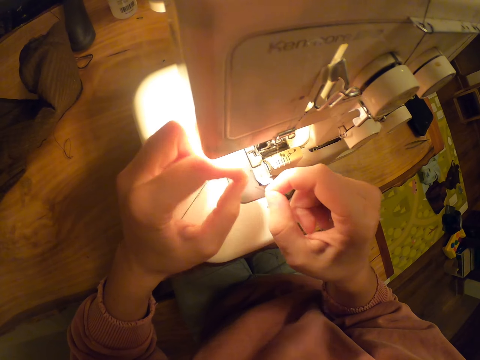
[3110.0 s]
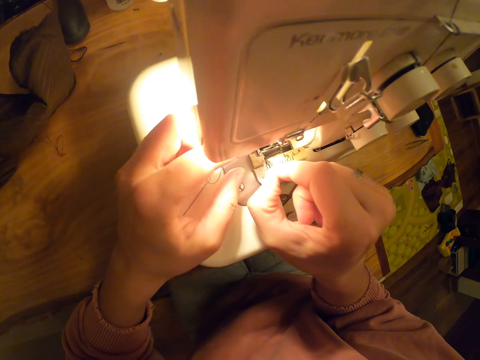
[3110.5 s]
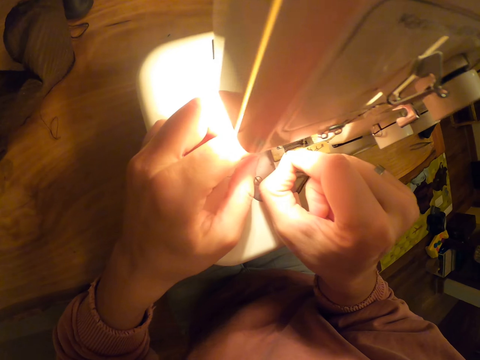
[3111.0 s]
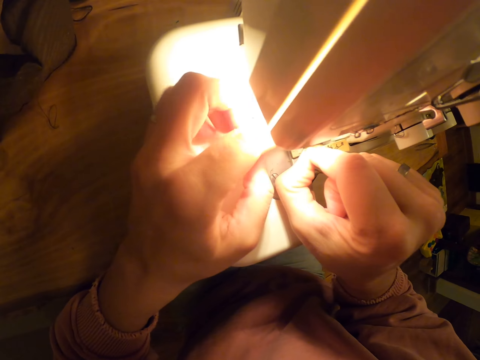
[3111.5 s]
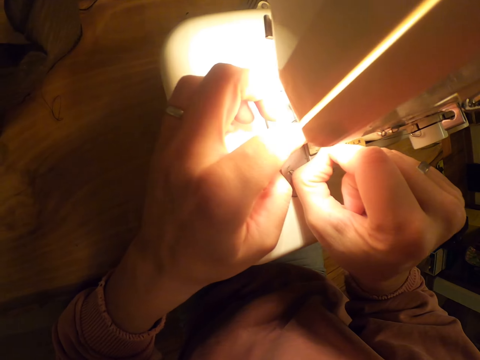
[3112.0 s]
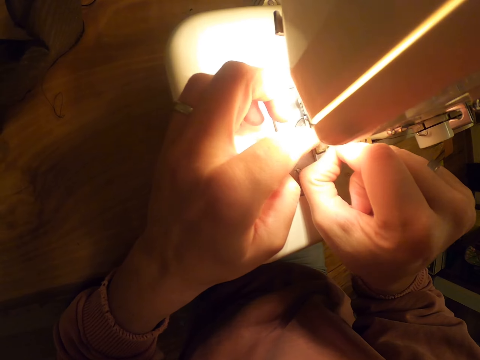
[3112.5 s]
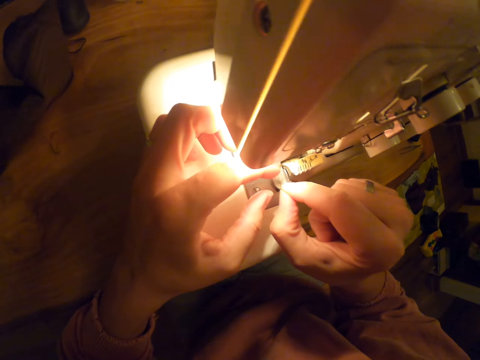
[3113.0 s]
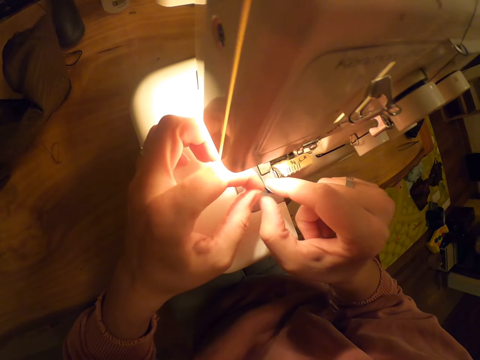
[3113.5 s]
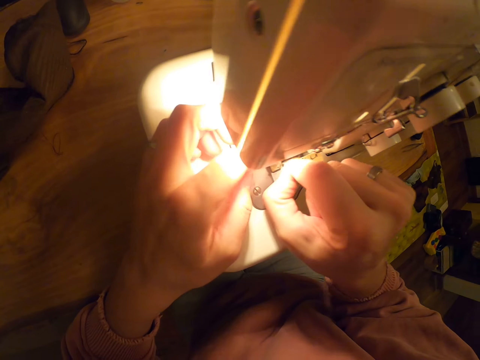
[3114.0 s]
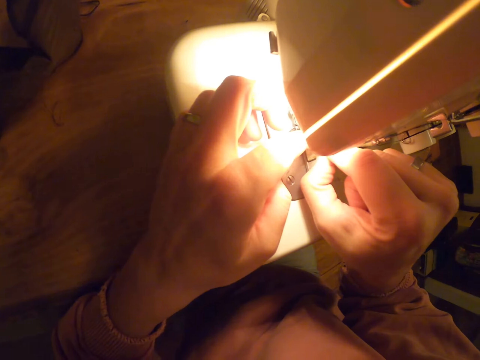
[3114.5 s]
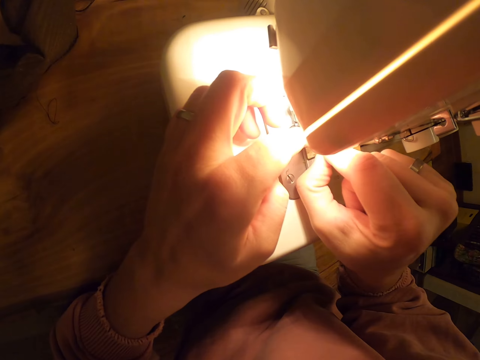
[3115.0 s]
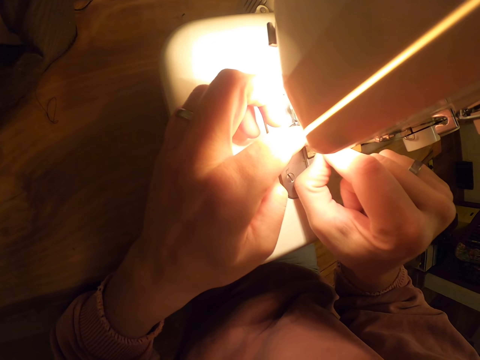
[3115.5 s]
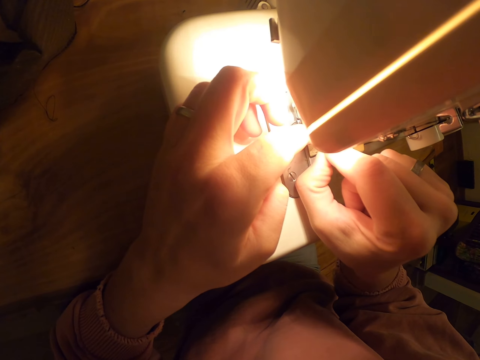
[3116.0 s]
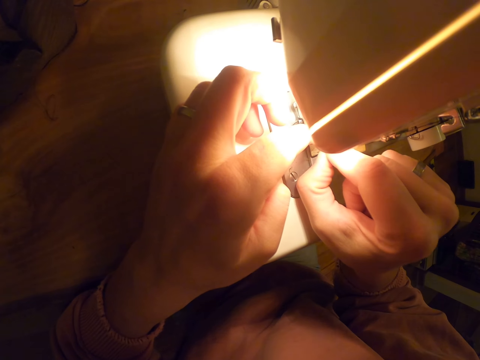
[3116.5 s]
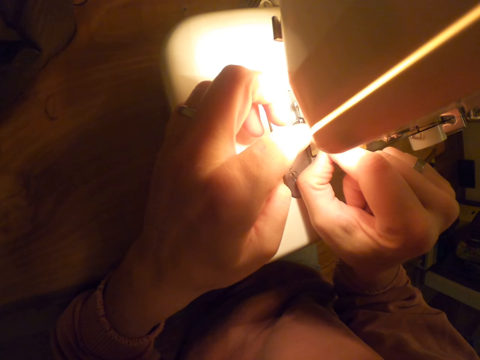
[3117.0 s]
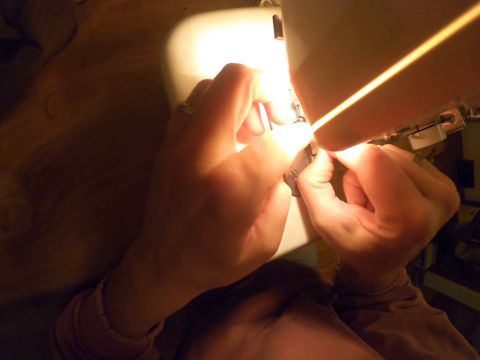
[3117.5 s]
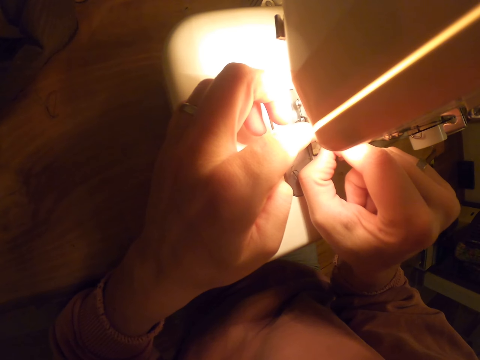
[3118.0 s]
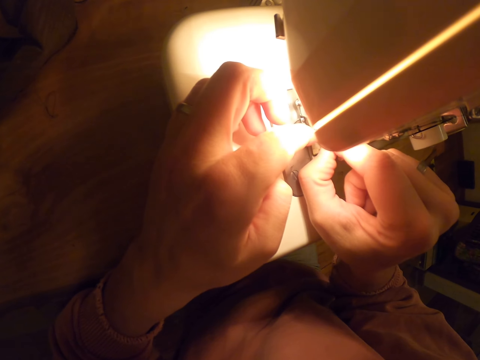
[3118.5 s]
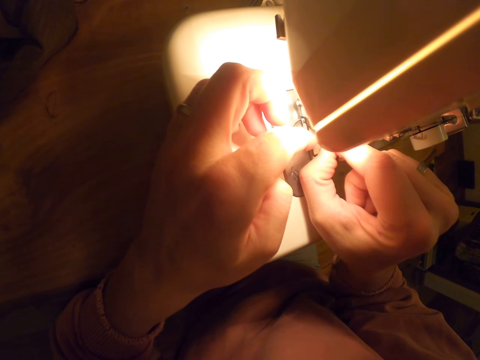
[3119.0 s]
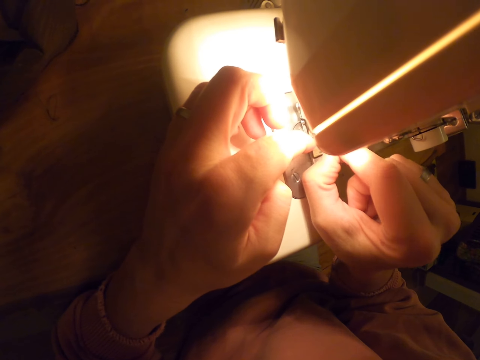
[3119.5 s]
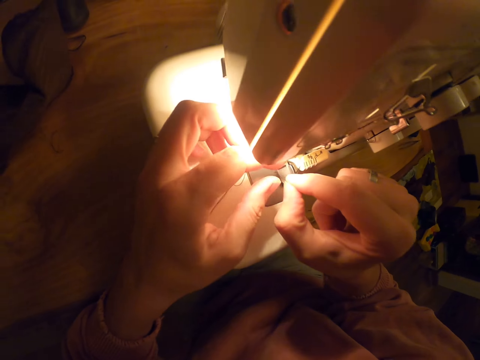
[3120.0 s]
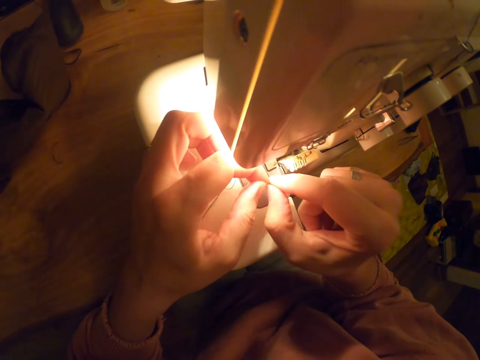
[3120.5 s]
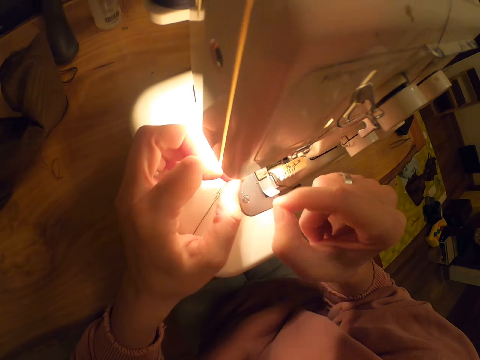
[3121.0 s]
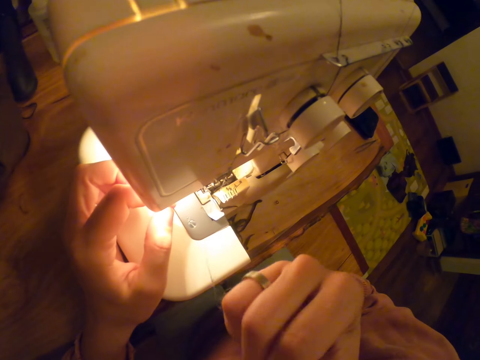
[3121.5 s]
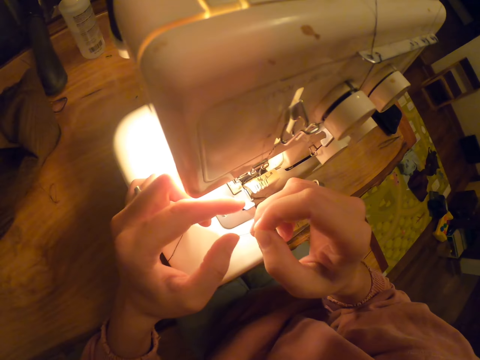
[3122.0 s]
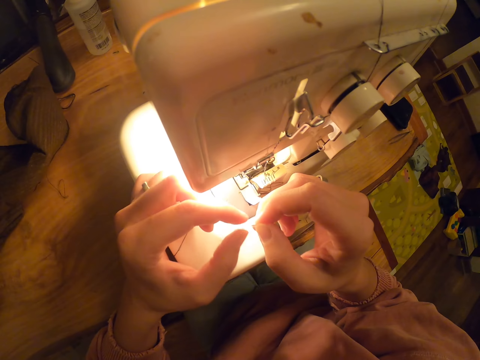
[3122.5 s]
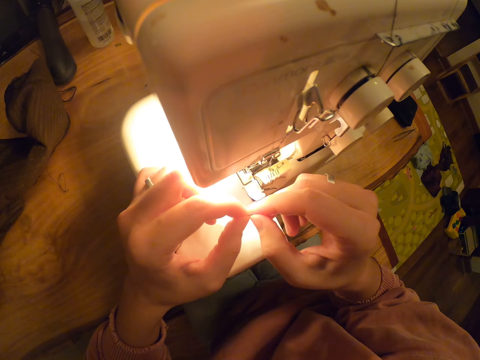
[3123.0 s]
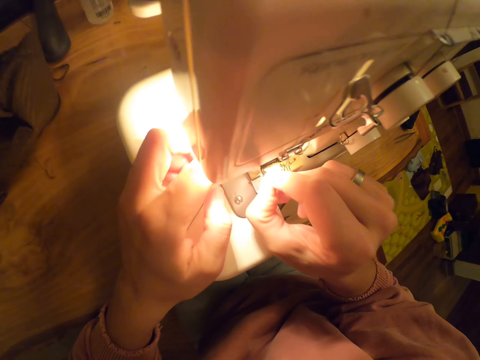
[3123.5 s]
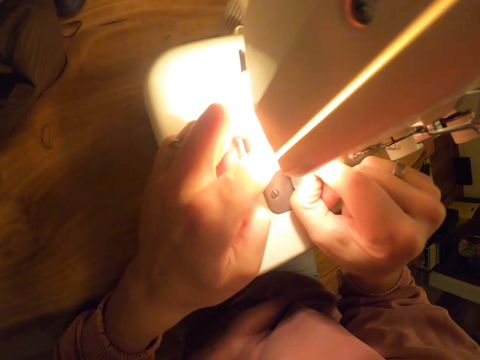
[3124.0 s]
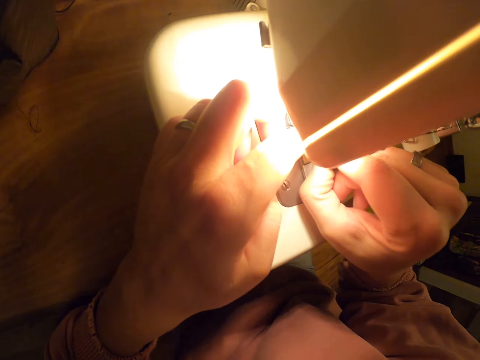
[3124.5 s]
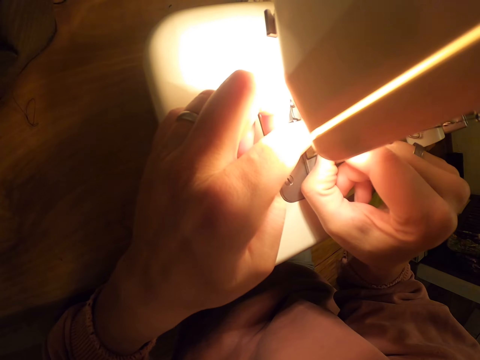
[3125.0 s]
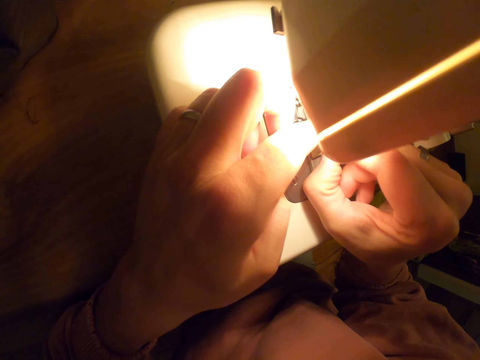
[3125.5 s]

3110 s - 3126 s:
The camera wearer holds a needle. They thread the needle. They hold a thread.

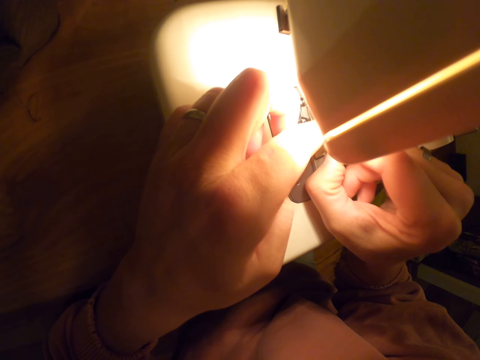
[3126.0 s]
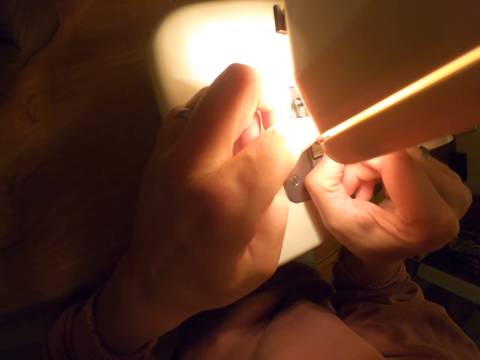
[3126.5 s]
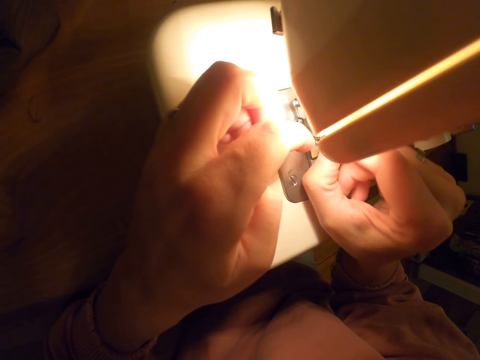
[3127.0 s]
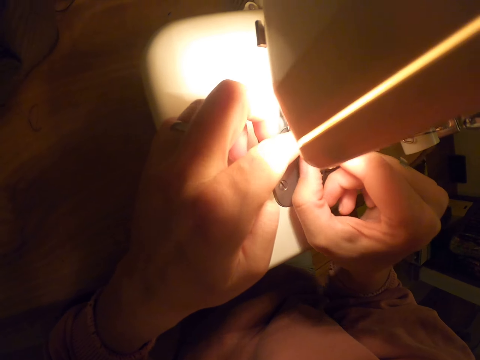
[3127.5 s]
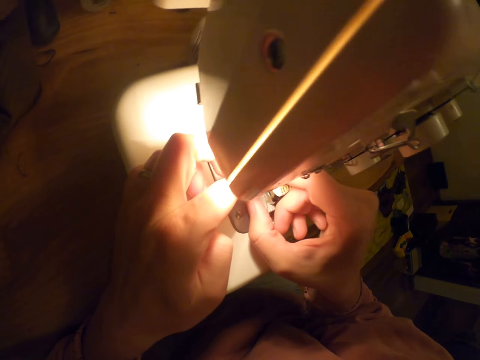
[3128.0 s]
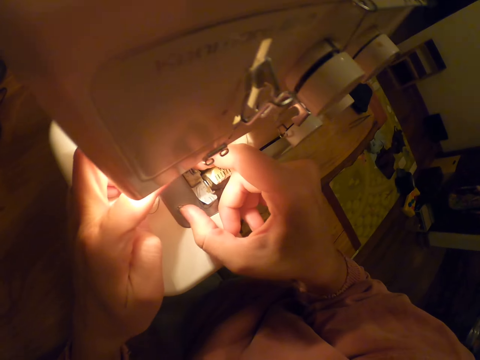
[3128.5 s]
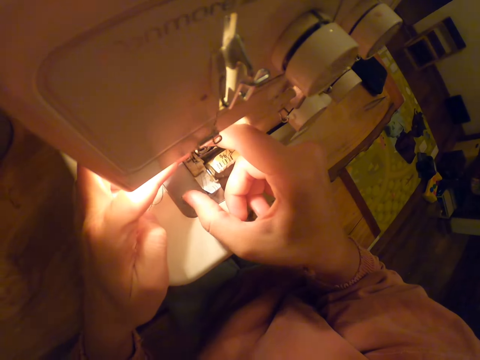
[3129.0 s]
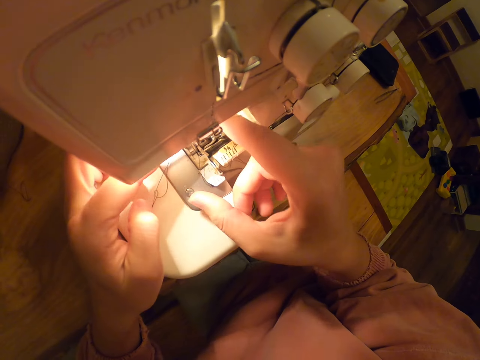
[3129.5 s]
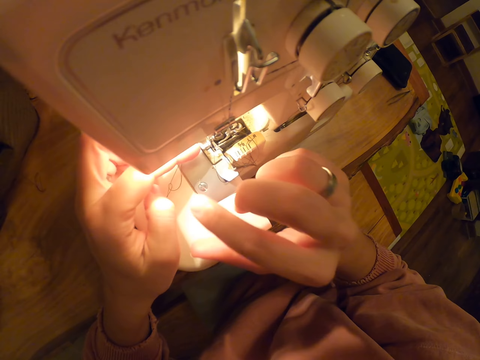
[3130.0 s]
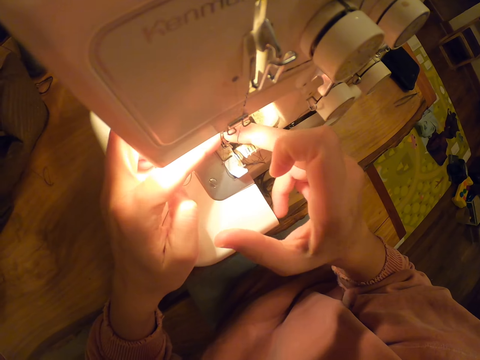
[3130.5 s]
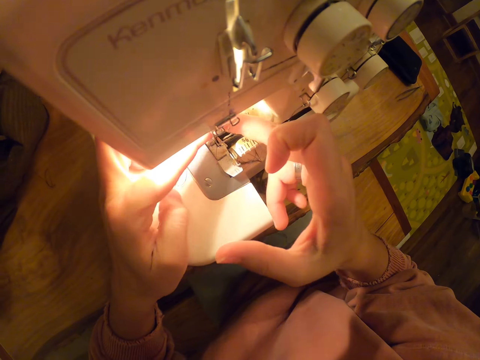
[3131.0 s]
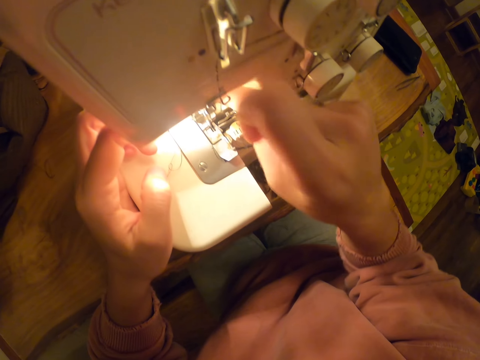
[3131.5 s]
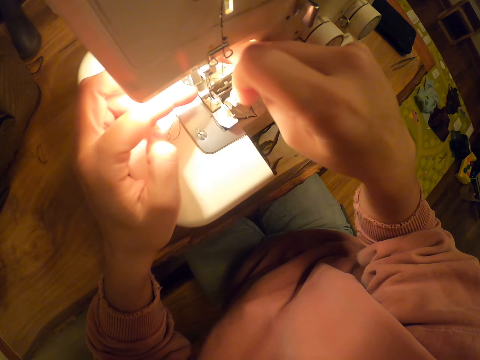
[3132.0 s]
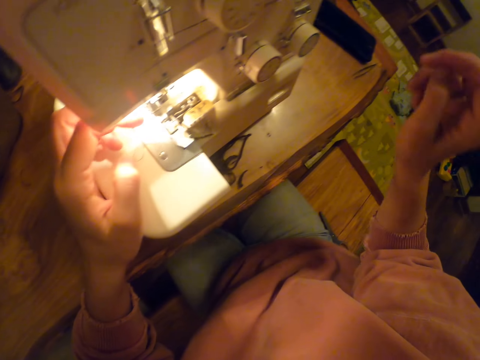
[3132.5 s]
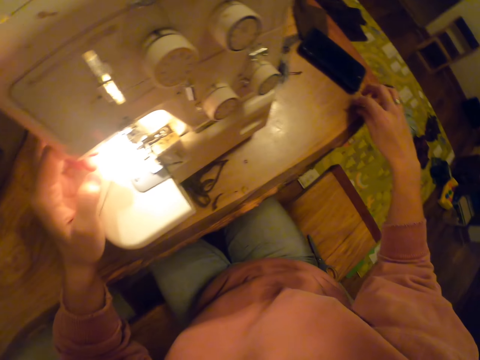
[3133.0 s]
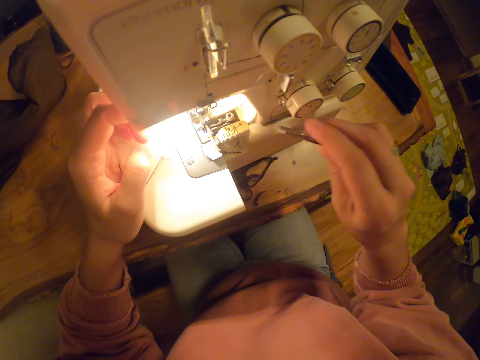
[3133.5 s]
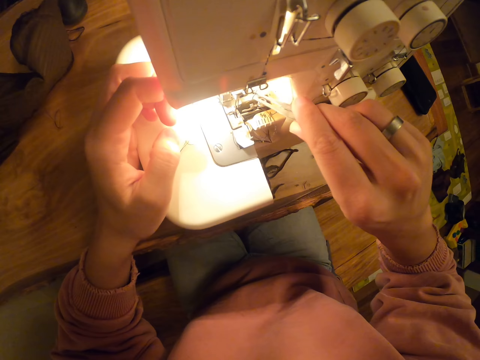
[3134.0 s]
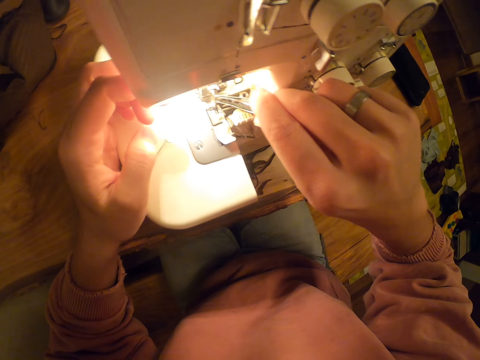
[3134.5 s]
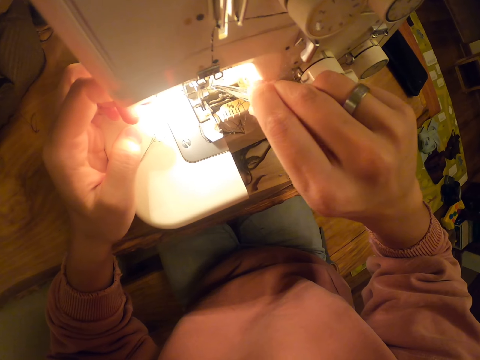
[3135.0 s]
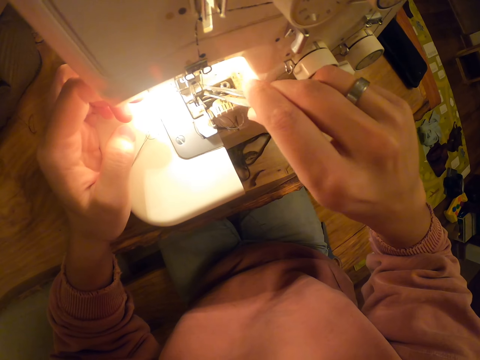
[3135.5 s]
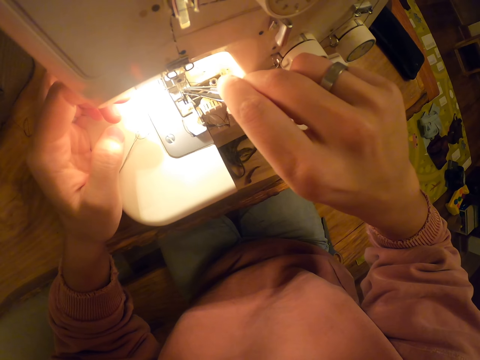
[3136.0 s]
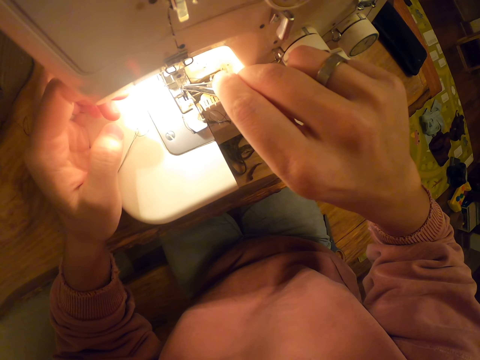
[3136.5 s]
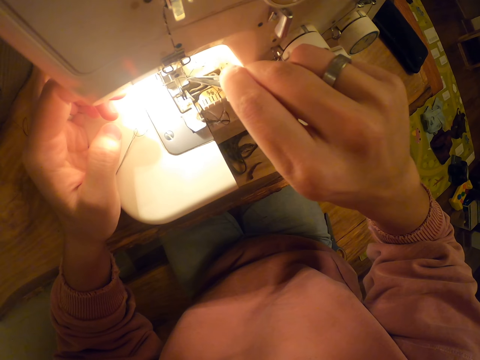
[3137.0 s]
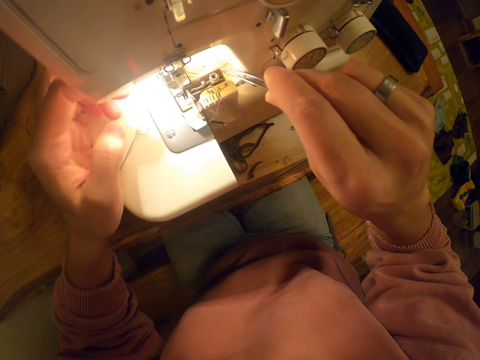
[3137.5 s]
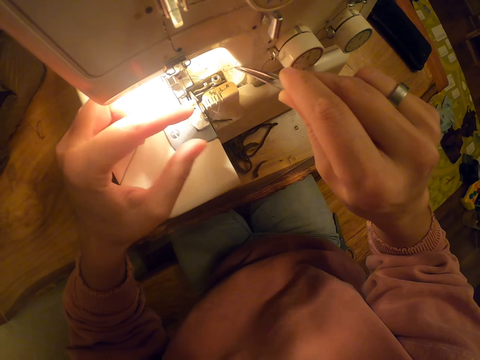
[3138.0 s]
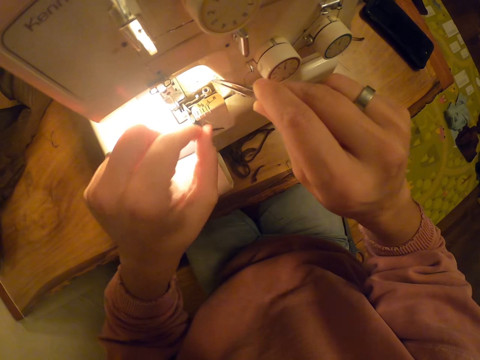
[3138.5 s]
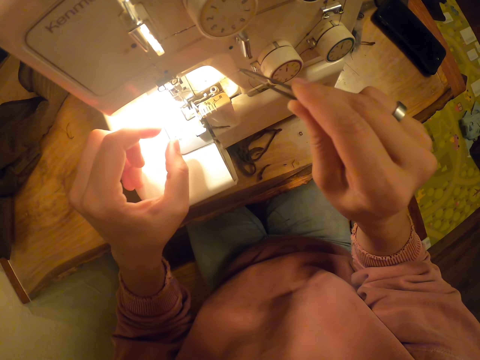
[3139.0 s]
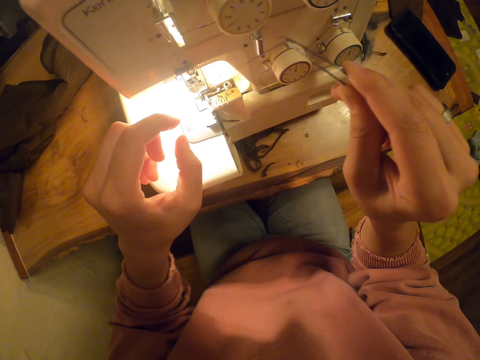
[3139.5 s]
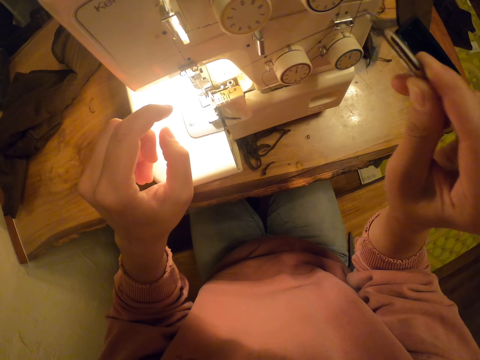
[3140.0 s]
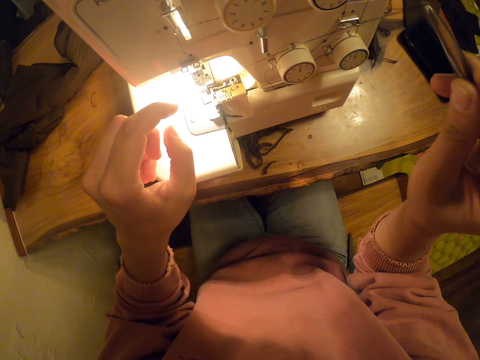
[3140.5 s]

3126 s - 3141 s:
The camera wearer picks up something. They do something. They pull a thread.
